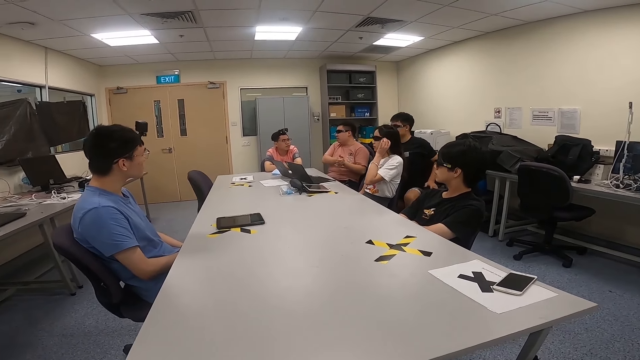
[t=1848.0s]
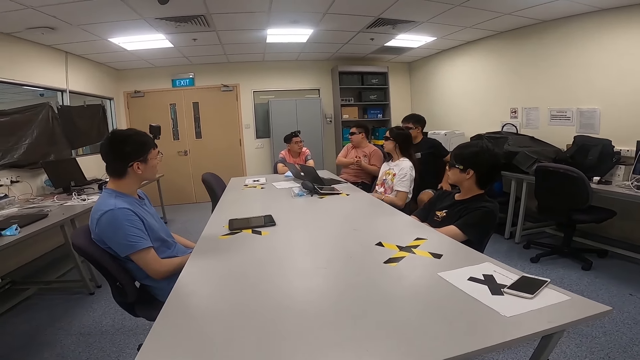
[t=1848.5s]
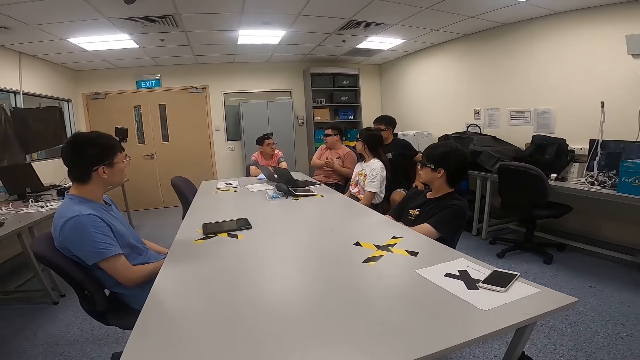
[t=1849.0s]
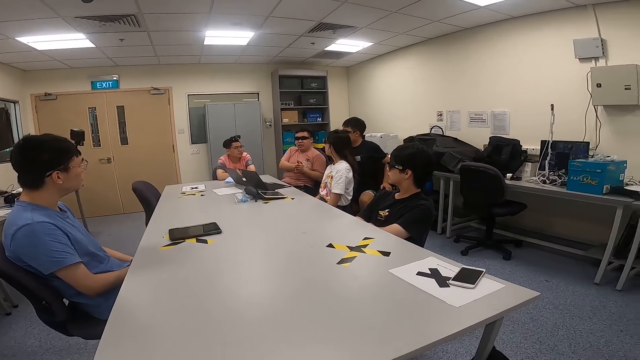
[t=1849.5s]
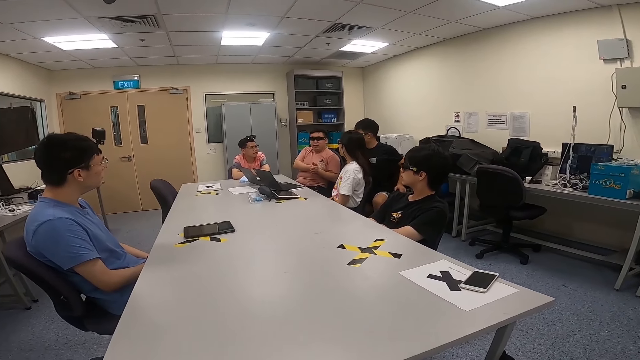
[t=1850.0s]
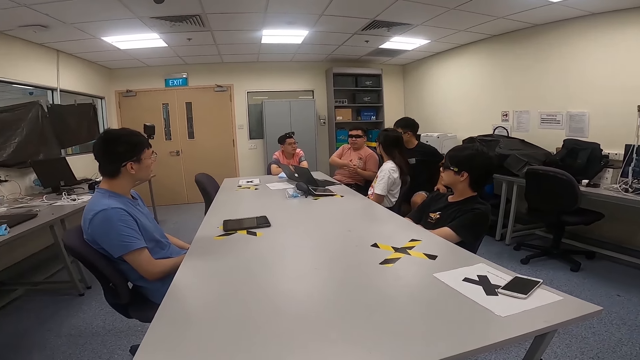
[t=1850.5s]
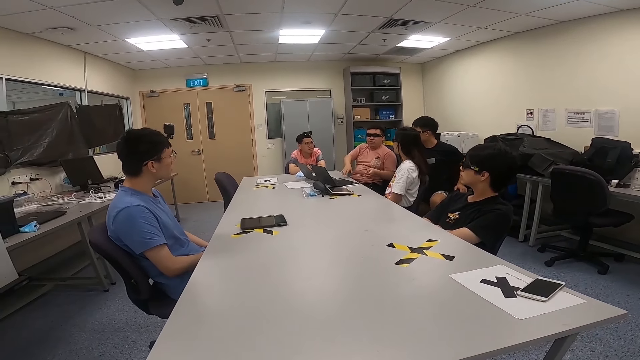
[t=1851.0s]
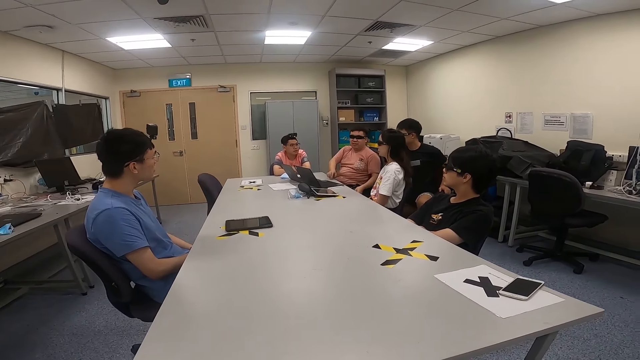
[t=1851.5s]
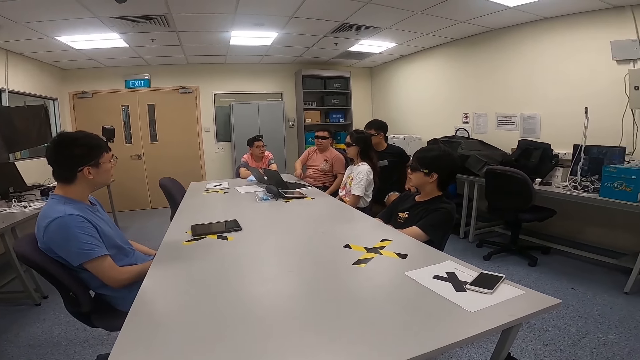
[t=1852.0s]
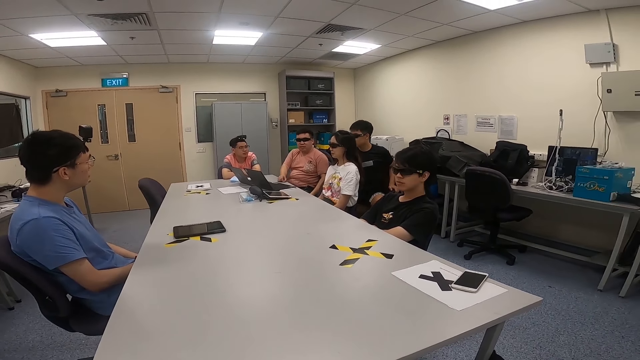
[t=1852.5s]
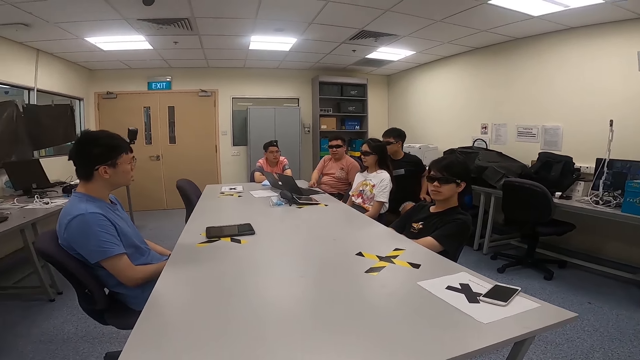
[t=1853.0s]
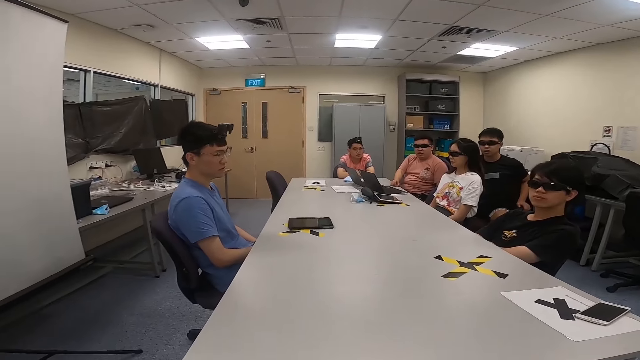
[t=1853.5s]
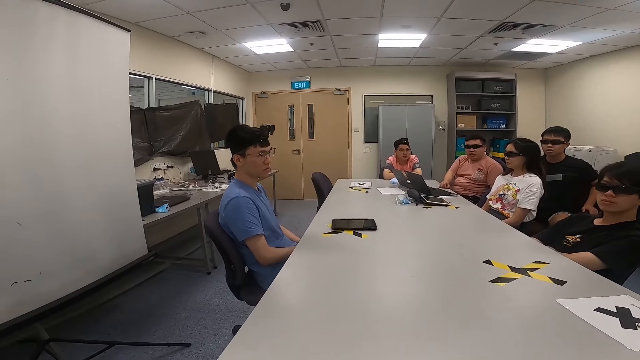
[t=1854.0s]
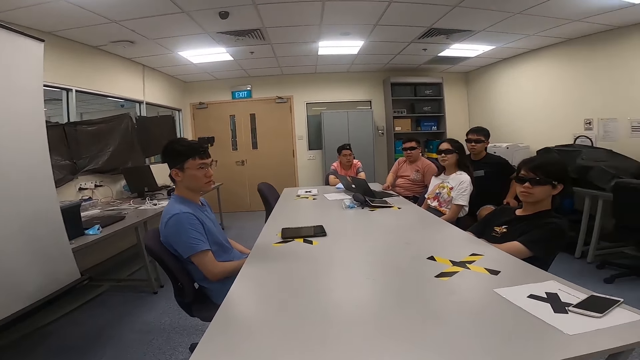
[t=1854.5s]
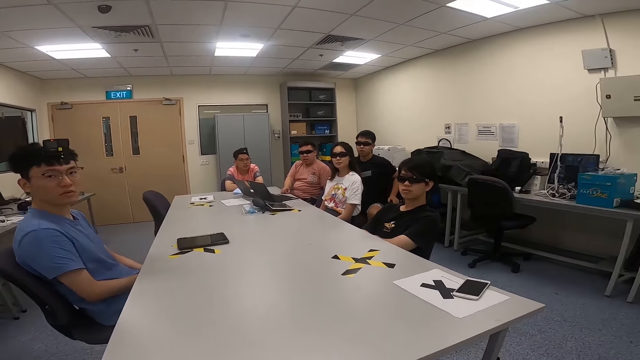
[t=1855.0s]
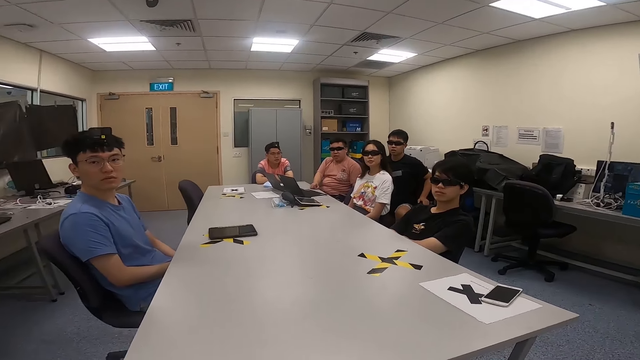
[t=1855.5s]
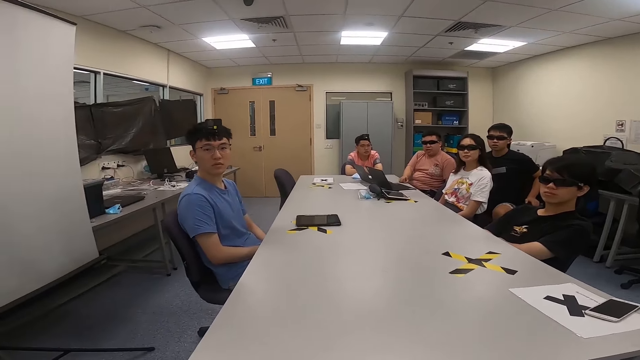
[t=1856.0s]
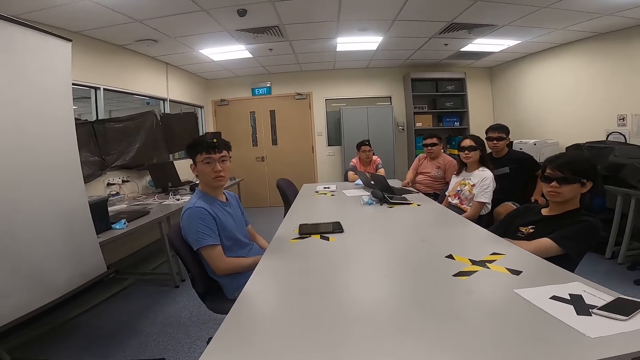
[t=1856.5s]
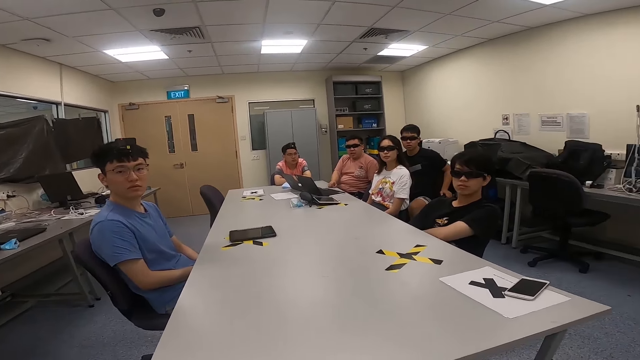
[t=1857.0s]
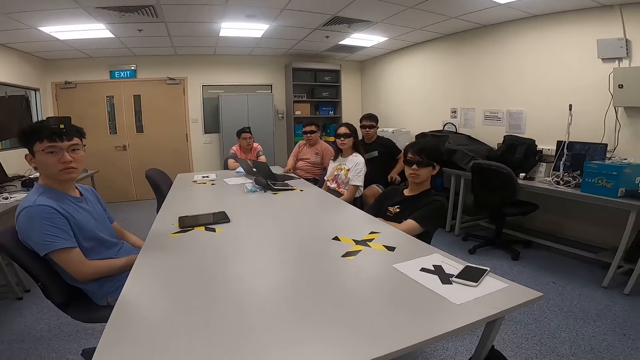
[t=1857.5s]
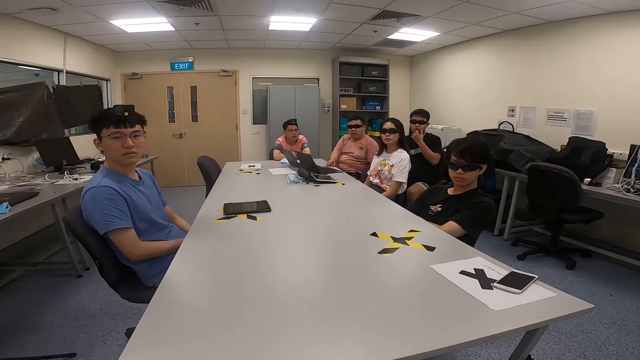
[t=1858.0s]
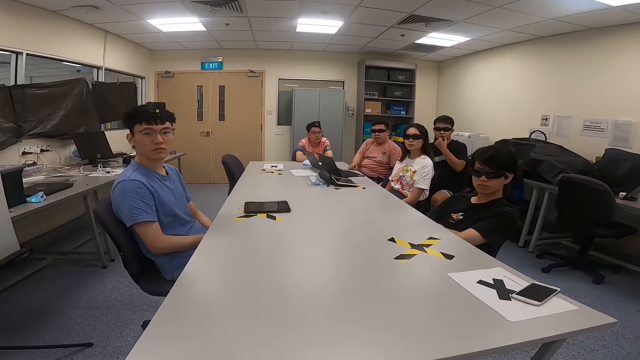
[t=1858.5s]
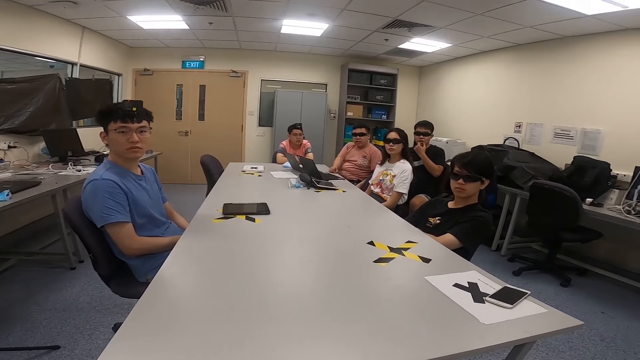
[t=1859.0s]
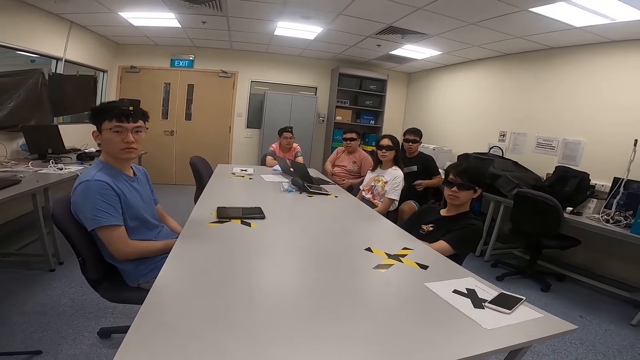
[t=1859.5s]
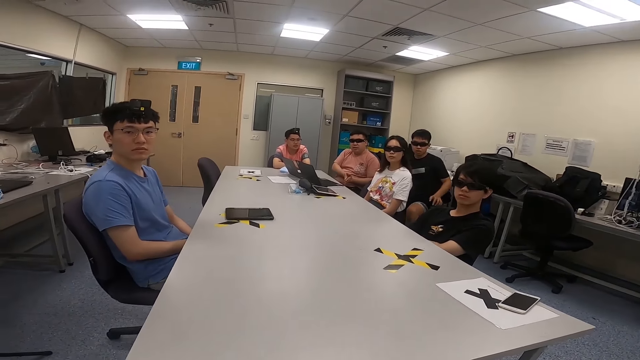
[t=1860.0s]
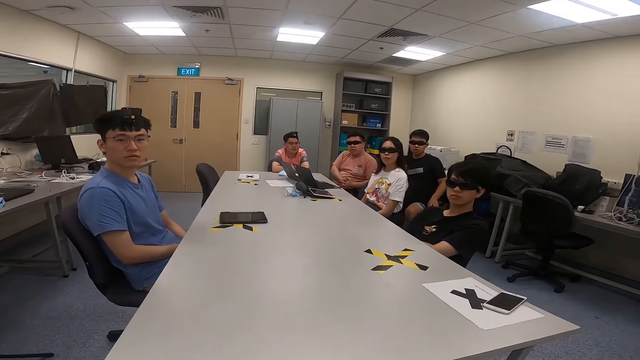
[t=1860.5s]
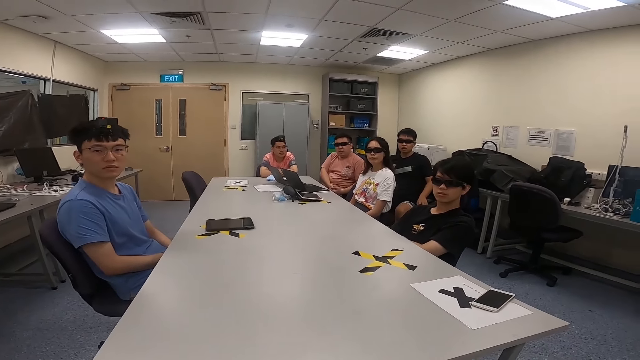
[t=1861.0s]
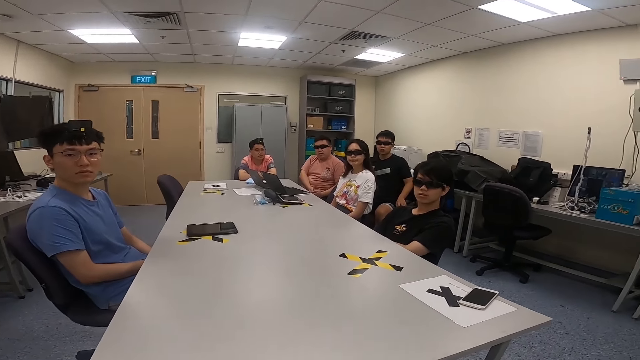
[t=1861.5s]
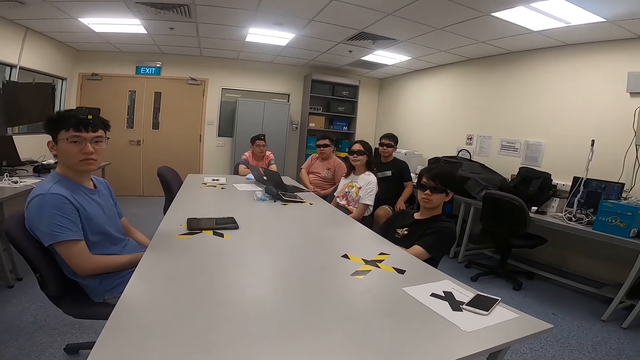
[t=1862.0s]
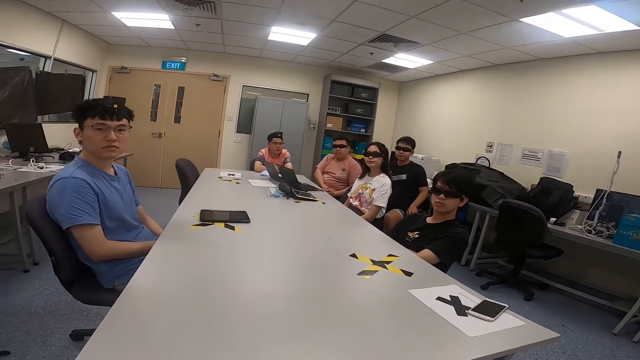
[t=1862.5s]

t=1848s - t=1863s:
A man moves his hands. The camera wearer swings on a chair. Another man touches his mouth. The other man lowers his hand. The first man moves his hands.

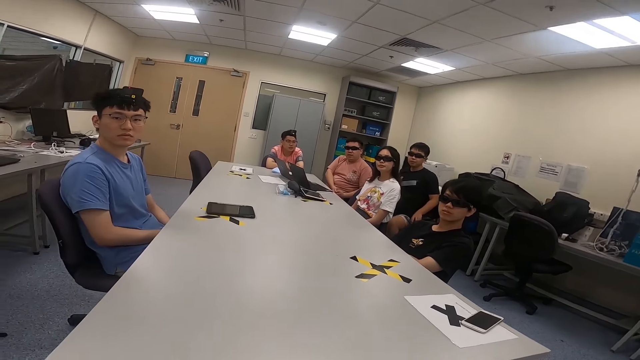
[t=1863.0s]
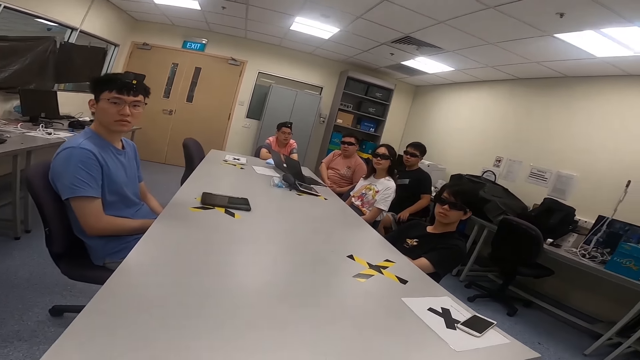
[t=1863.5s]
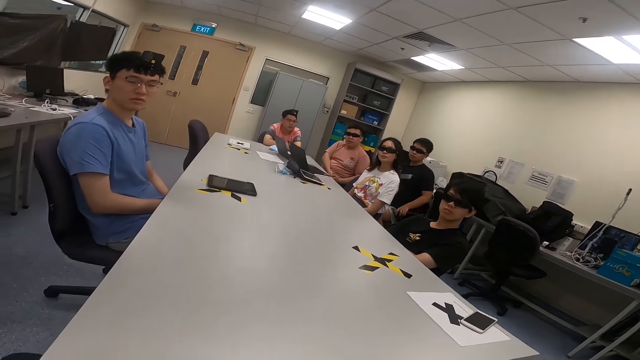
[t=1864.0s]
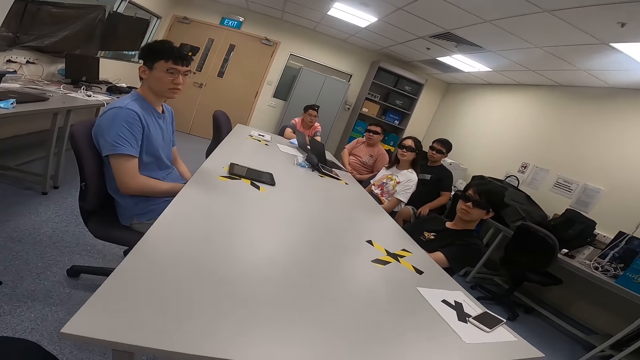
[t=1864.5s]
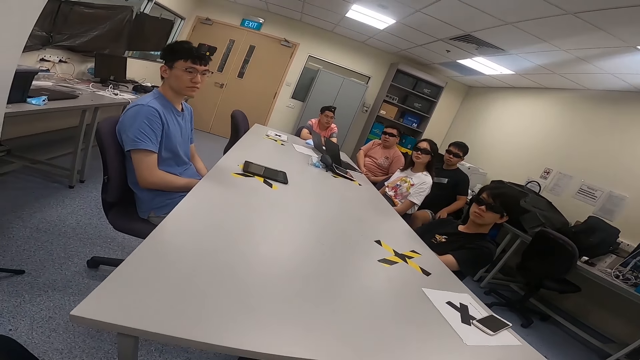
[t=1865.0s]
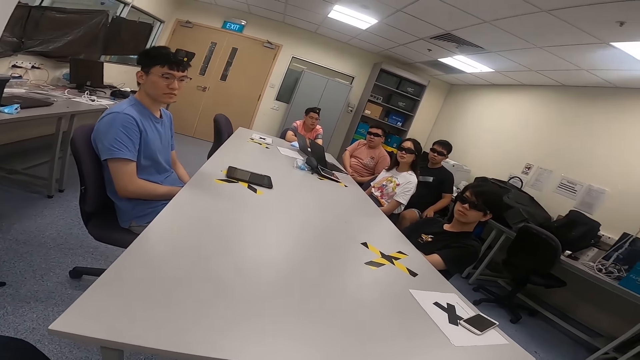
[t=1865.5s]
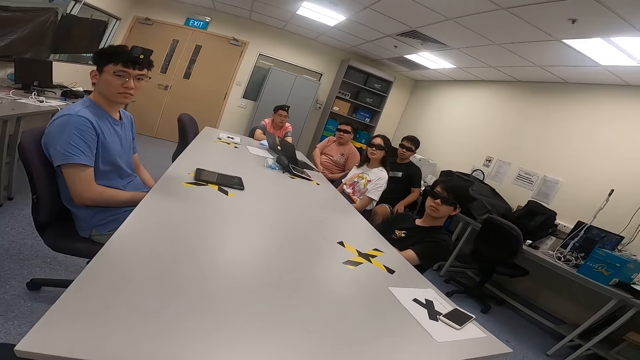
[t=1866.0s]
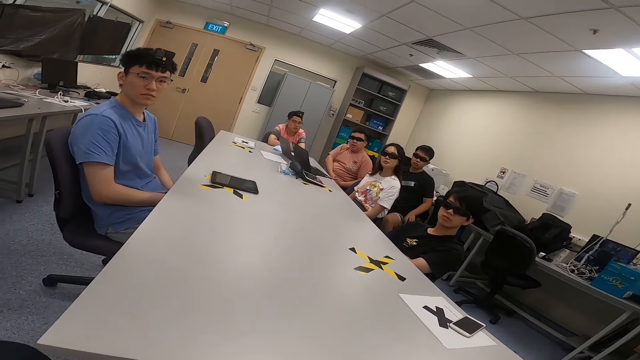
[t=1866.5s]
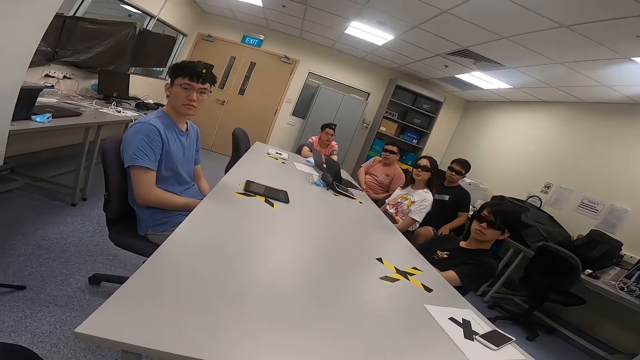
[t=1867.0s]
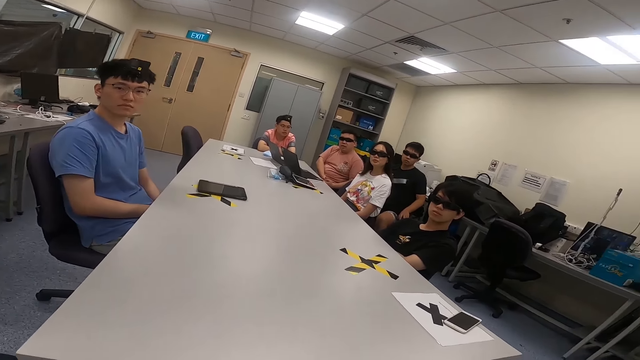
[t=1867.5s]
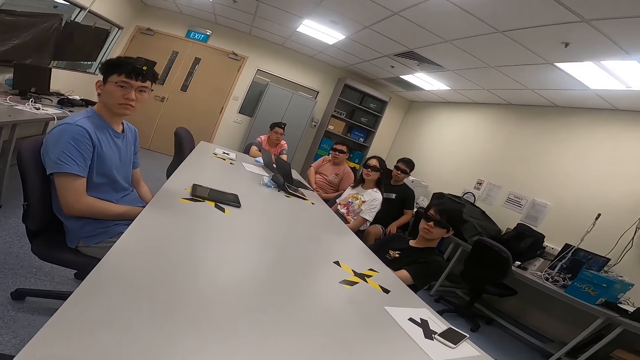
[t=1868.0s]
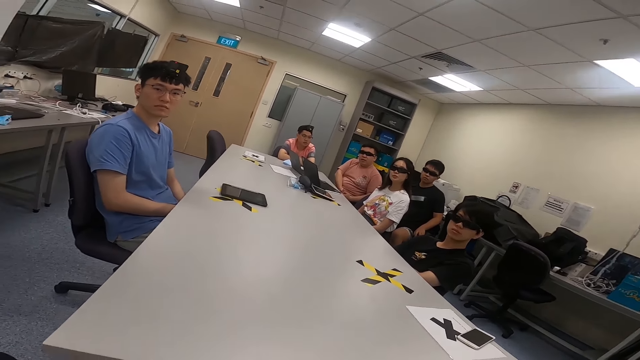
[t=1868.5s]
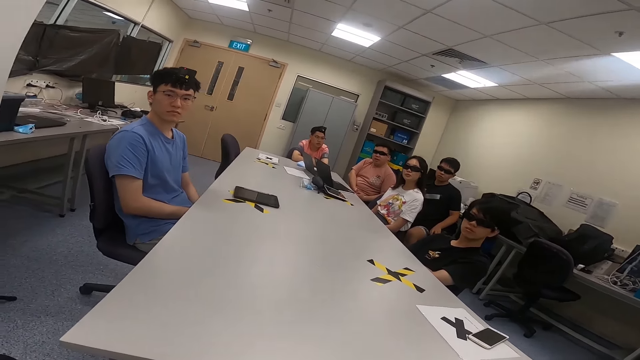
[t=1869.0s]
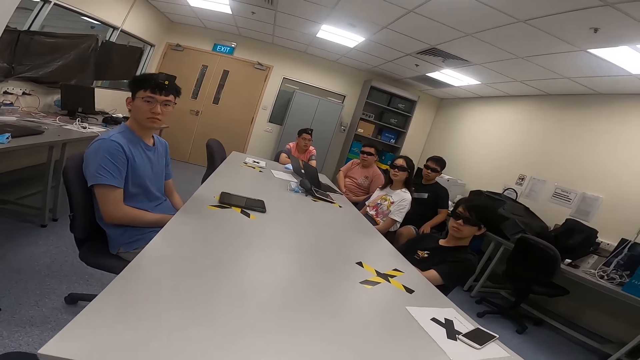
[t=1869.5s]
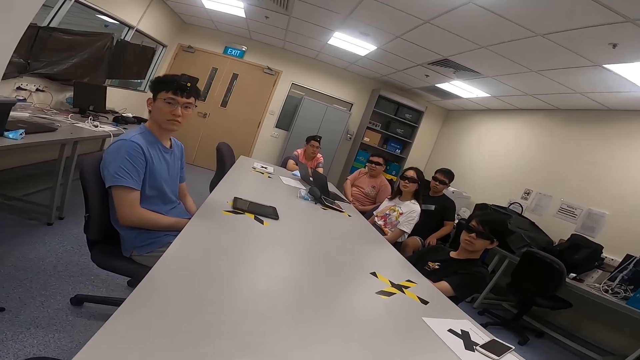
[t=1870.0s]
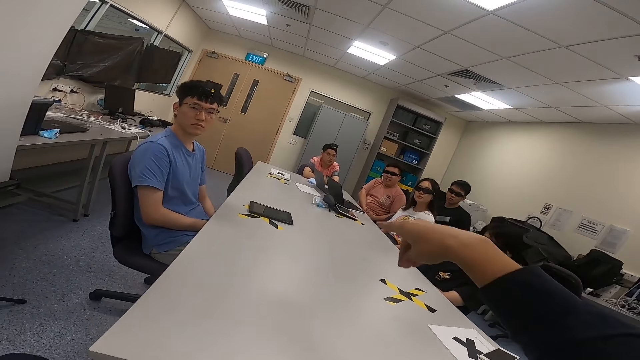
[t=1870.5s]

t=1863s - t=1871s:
A man nods his head.
